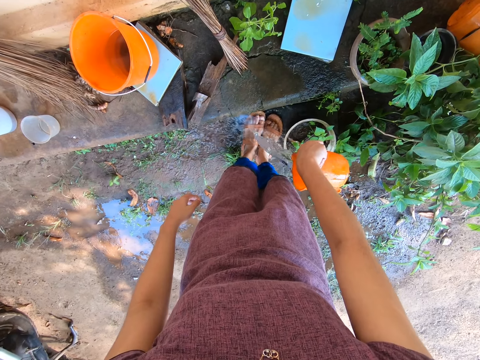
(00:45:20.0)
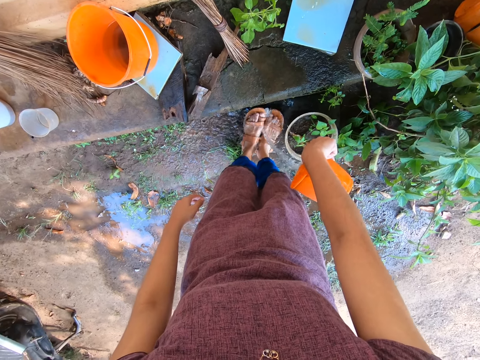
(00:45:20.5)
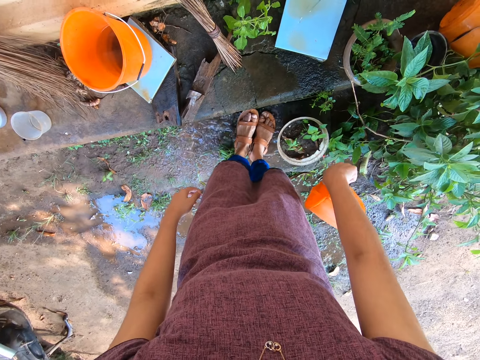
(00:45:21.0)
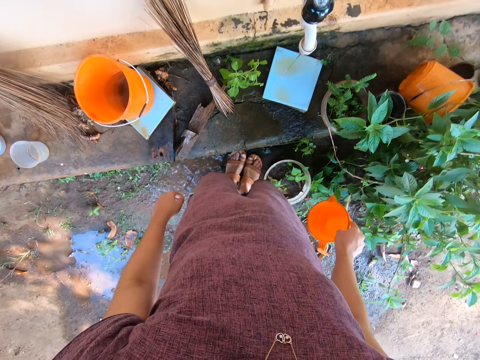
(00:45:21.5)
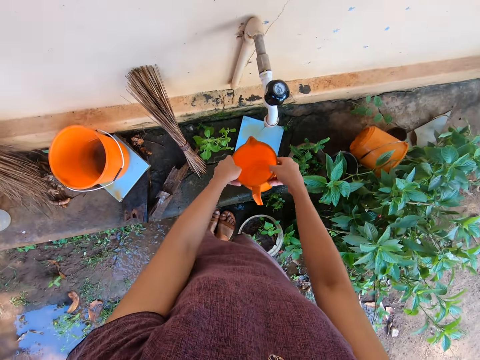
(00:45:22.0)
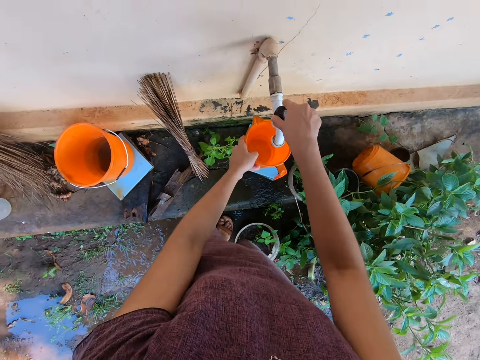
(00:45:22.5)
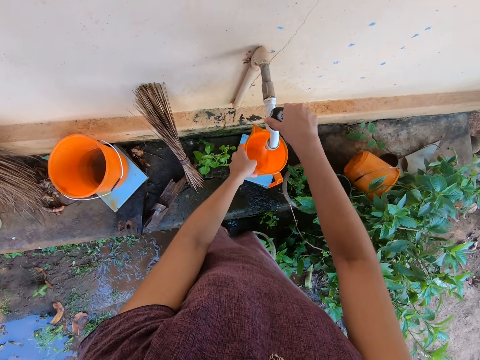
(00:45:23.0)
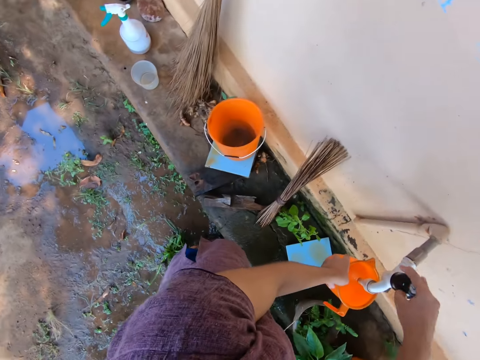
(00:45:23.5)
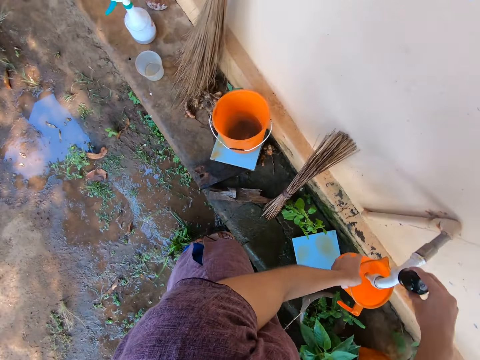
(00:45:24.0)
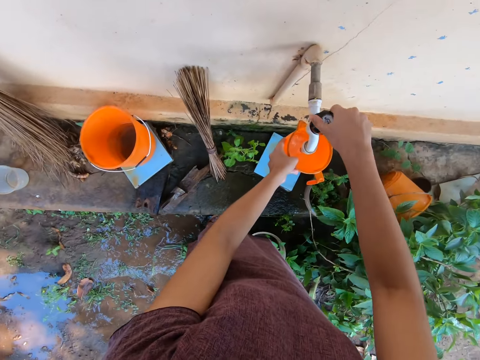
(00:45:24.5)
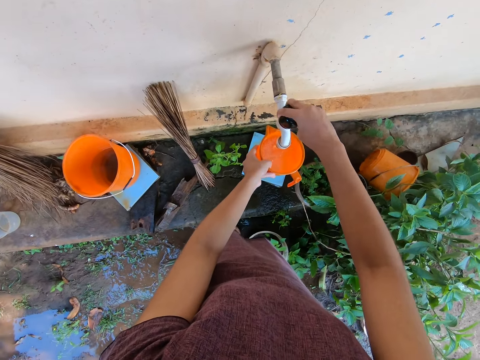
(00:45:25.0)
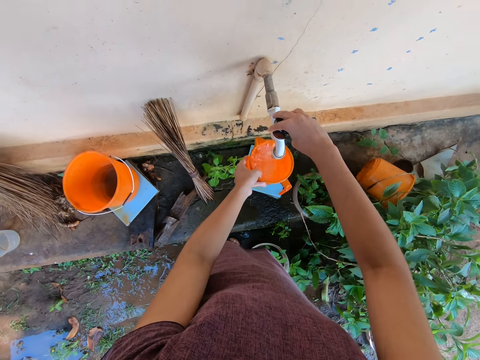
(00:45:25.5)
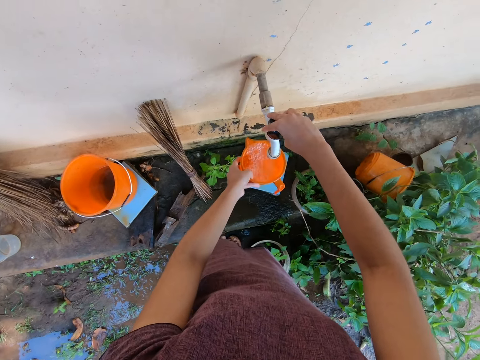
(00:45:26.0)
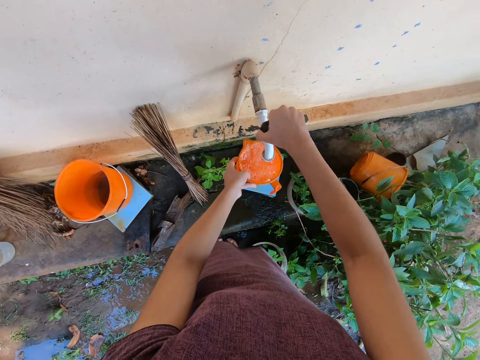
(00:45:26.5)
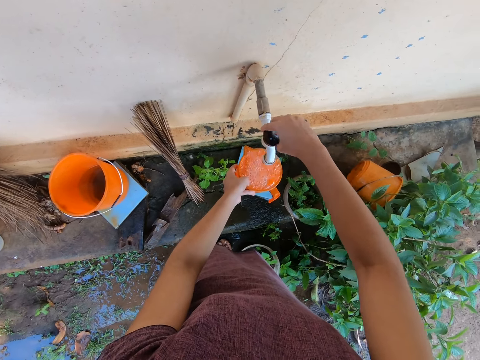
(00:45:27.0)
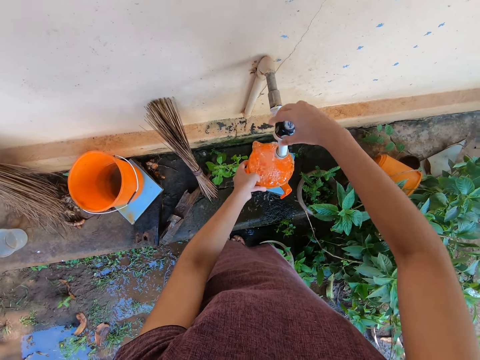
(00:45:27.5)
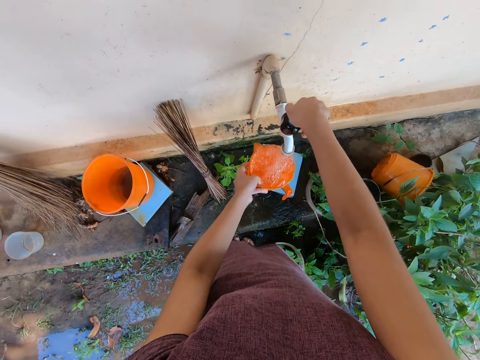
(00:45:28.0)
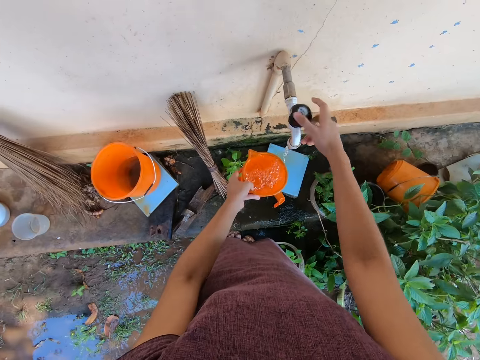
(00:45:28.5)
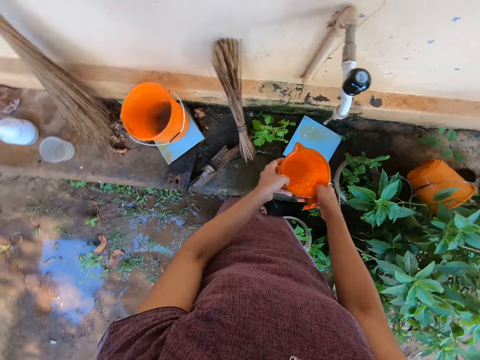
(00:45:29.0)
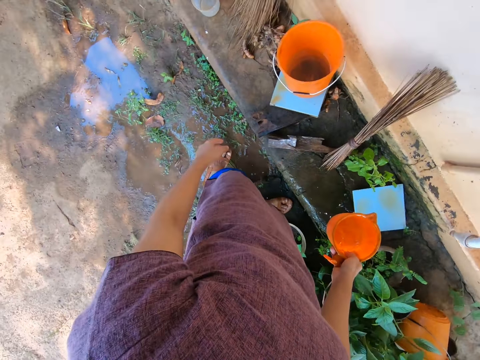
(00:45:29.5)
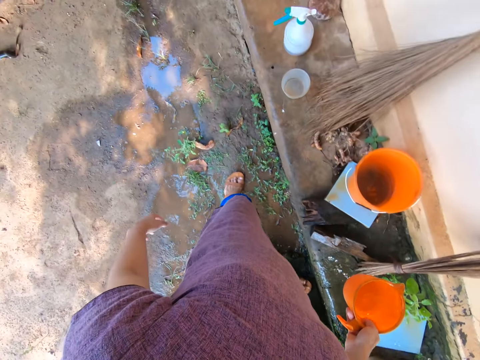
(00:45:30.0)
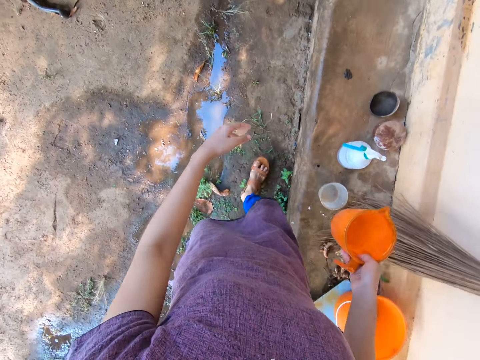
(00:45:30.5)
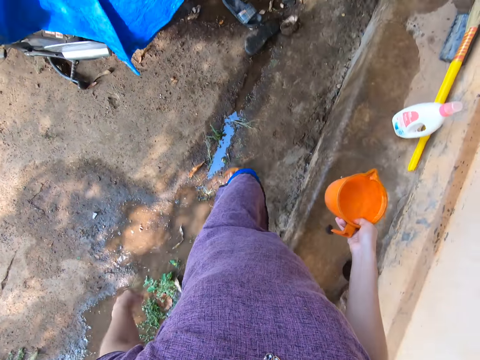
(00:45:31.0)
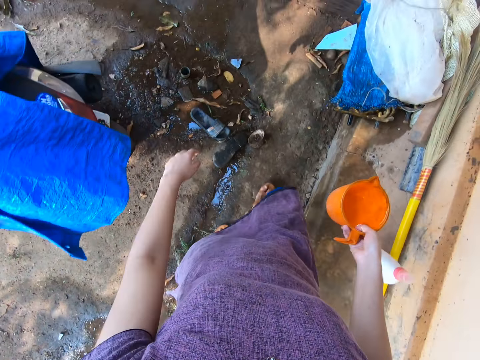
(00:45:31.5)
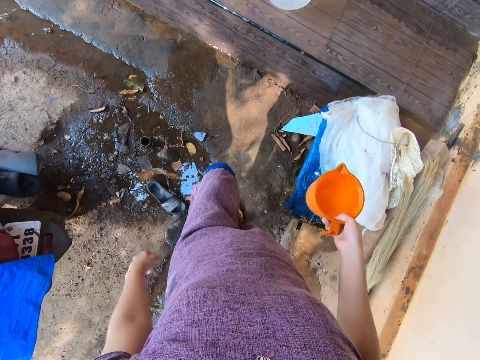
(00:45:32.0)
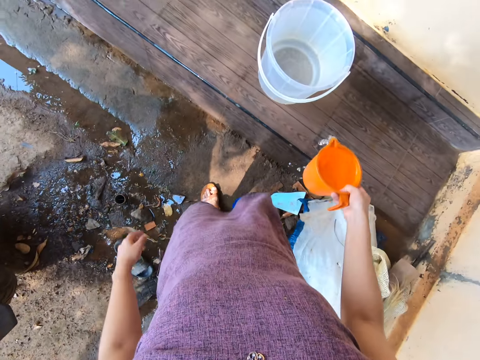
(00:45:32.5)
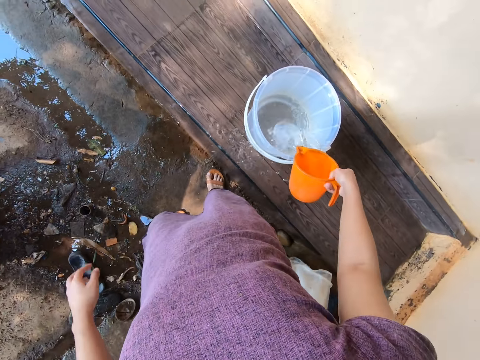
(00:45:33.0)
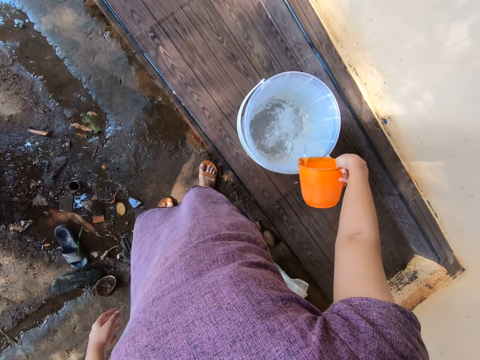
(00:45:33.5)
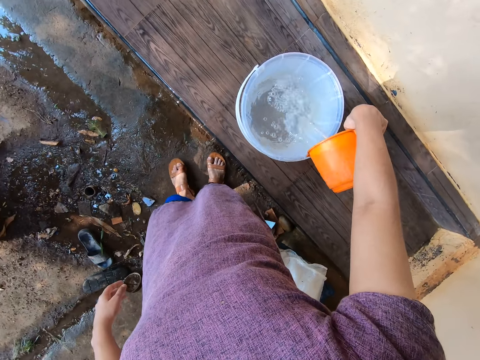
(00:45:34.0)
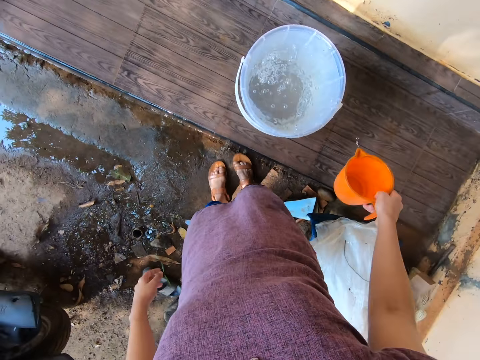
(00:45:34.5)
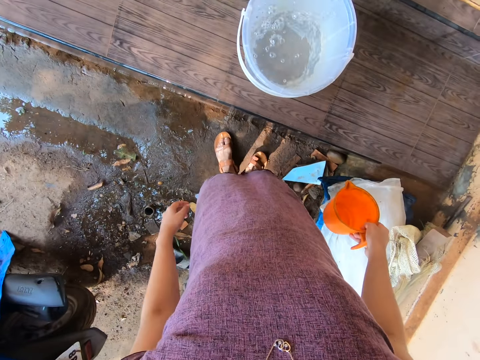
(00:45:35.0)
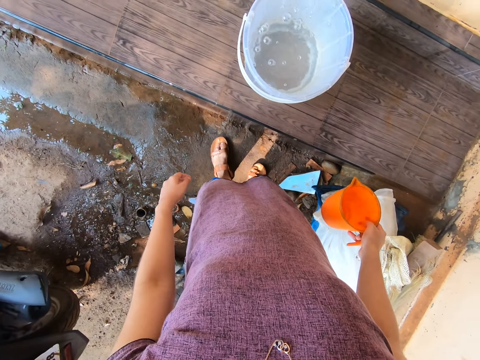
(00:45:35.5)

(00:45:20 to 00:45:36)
The camera wearer passes the cup to her left hand. She opens the tap with her right hand. She fetches water into the cup. She closes the tap with her right hand. She passes the cup to her right hand. She walks away from the tap. She pours the water in the cup in her right hand into the bucket.

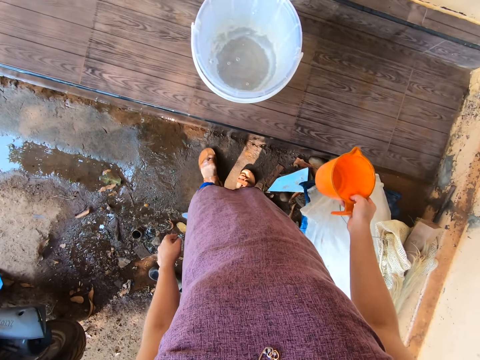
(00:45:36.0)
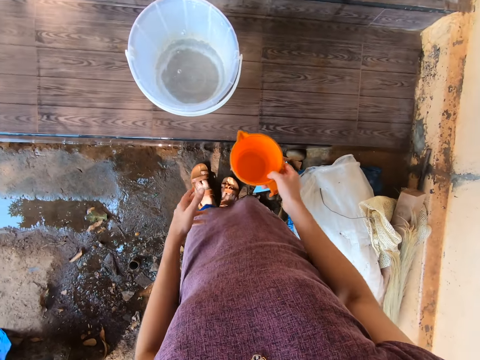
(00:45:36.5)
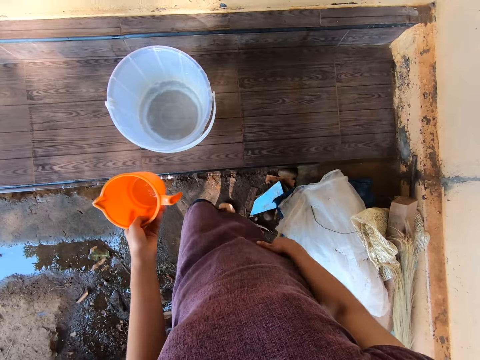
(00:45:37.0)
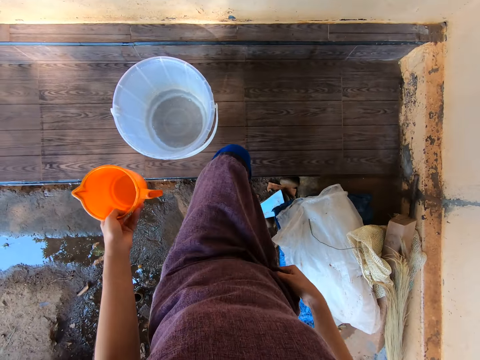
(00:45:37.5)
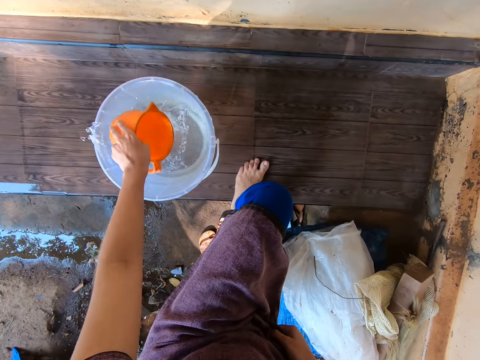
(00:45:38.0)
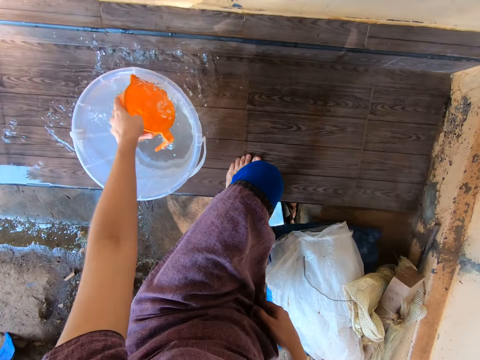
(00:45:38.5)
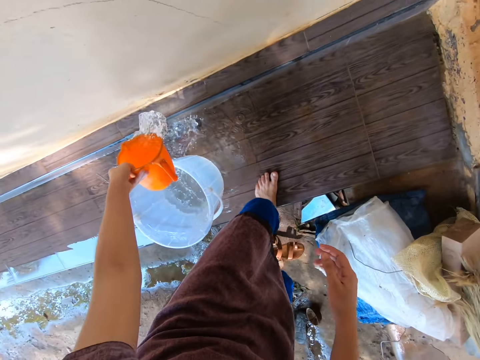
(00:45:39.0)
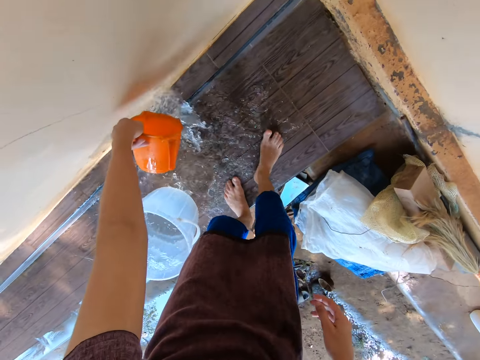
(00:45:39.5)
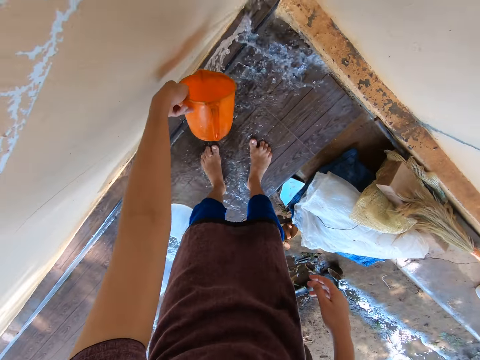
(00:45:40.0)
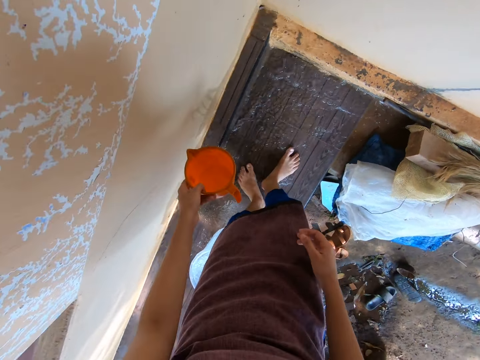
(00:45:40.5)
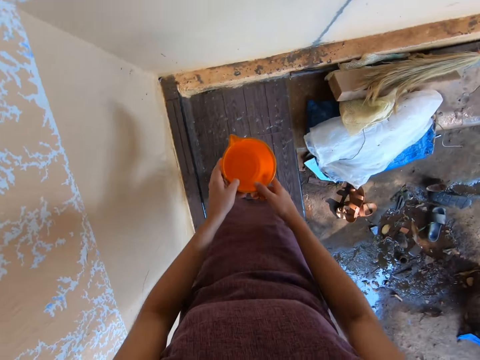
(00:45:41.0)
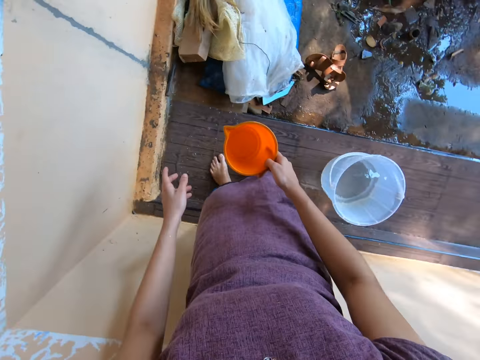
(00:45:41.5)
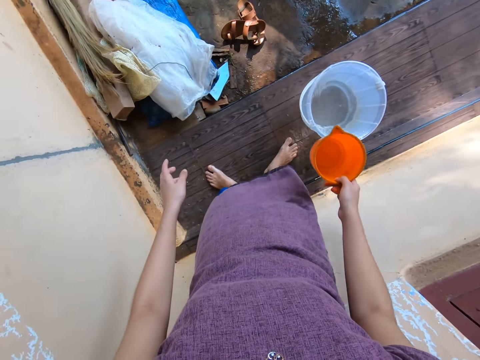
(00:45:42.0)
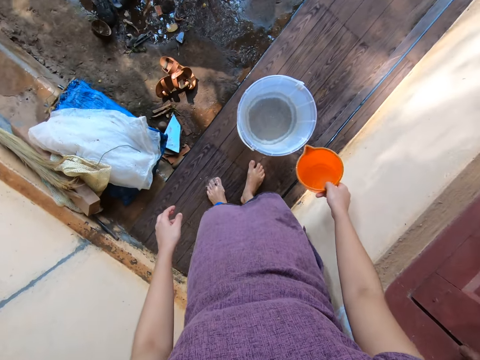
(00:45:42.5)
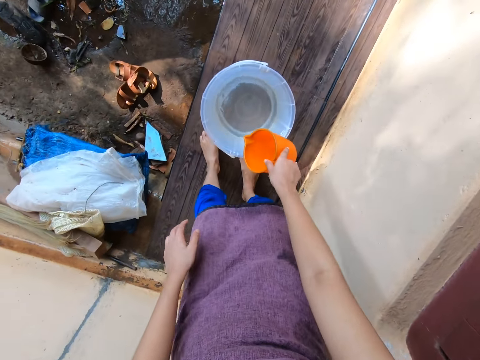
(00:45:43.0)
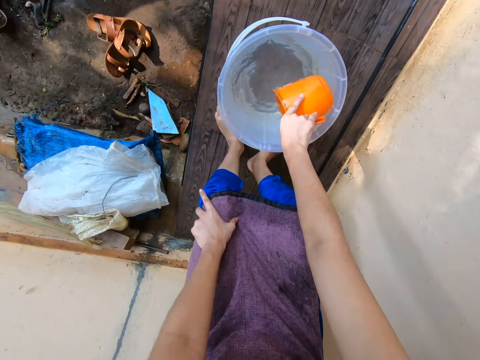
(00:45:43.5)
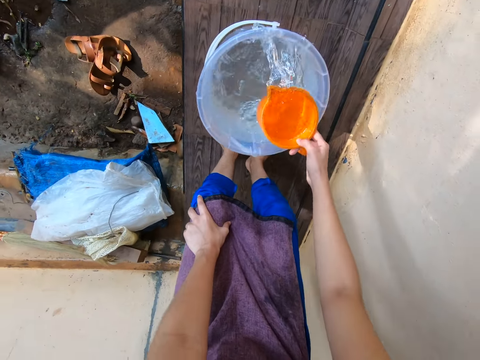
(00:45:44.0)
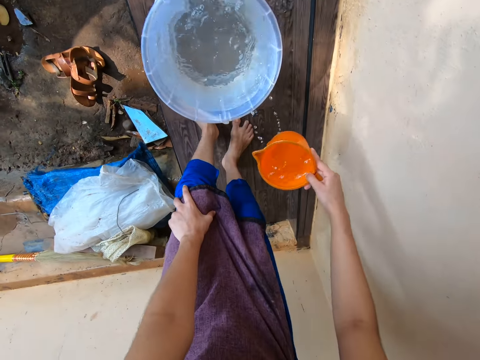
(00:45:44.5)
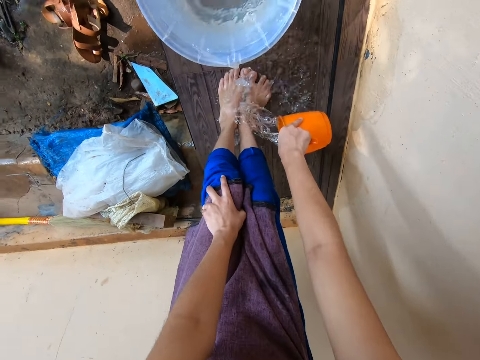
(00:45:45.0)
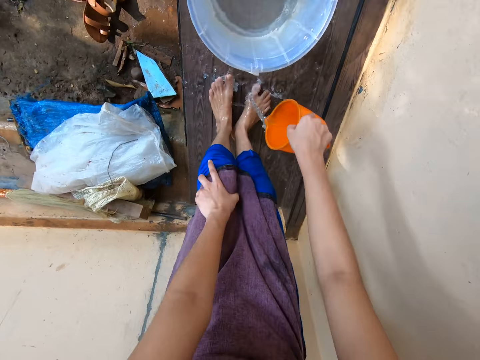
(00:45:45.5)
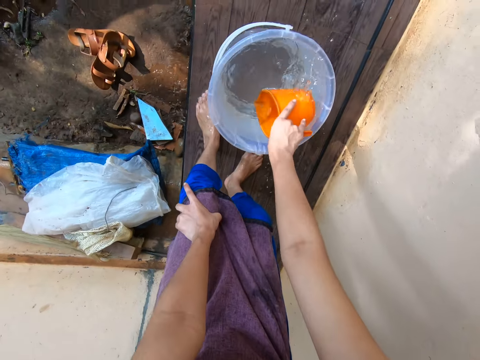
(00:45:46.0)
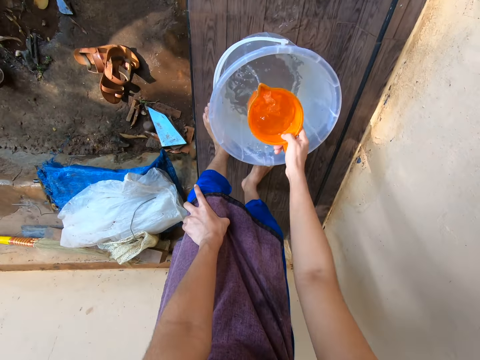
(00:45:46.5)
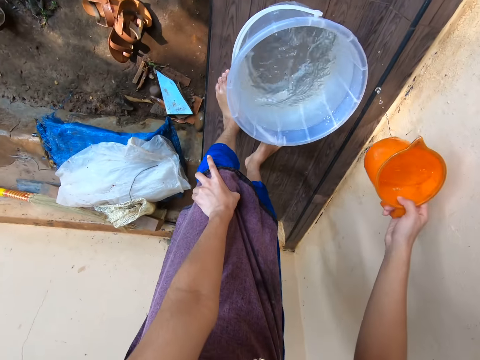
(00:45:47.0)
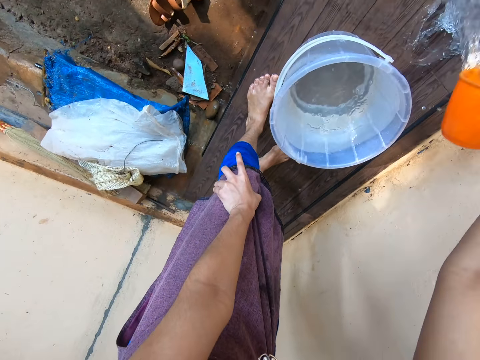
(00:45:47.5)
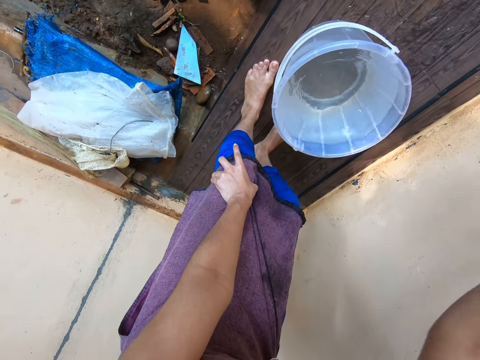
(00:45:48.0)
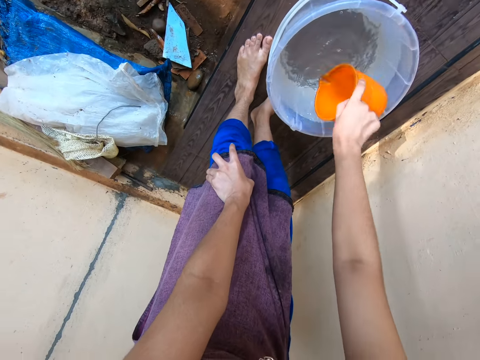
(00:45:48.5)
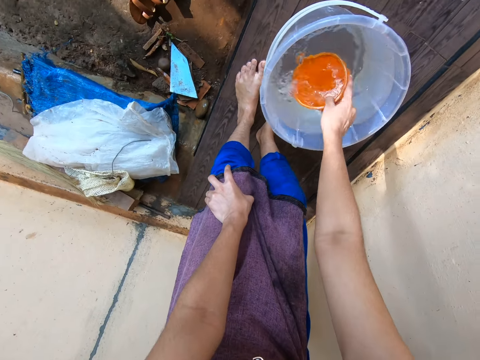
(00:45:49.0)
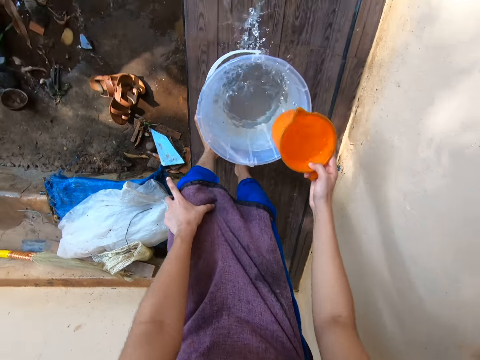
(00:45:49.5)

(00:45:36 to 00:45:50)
The camera wearer removes her slippers from her feet. She passes the cup to her left hand. She places her left foot on the platform. She takes water from the bucket with the cup in her left hand and pours it on the veranda. She cleans the platform with the water in the cup in her left hand. She places her right foot on the platform. She passes the cup to her right hand. She rests her left hand on her knee. She takes water from the bucket with the cup in her right hand. She pours the water in the cup in her right hand on her feet. She takes water from the bucket with the cup in her right hand. She cleans the platform with the water in the cup in her right hand. She pours water on the veranda. She takes water from the bucket with the cup in her right hand.
